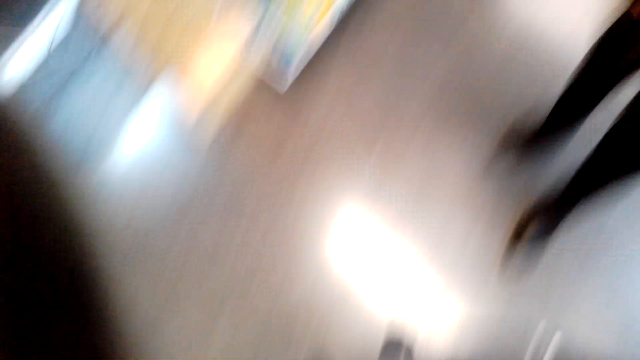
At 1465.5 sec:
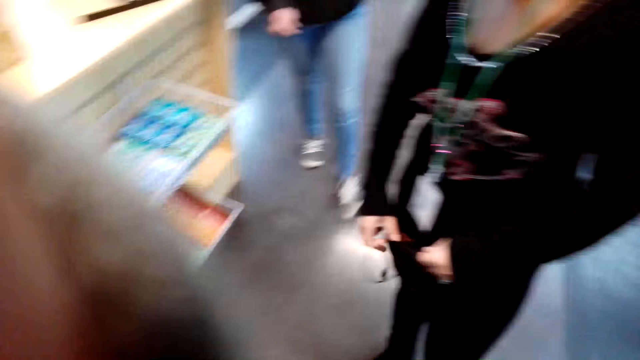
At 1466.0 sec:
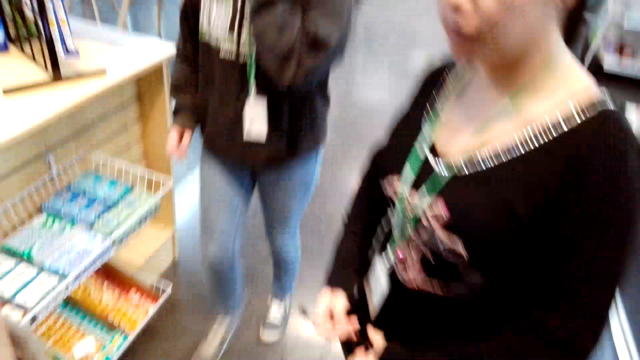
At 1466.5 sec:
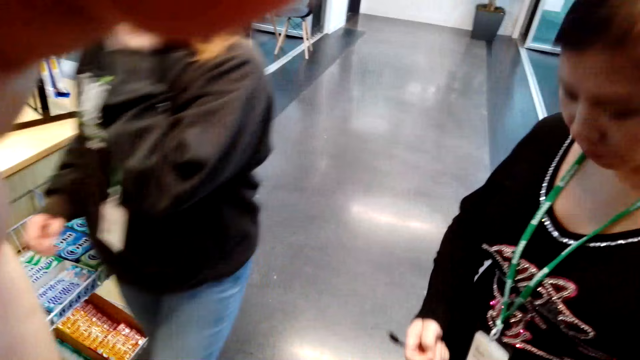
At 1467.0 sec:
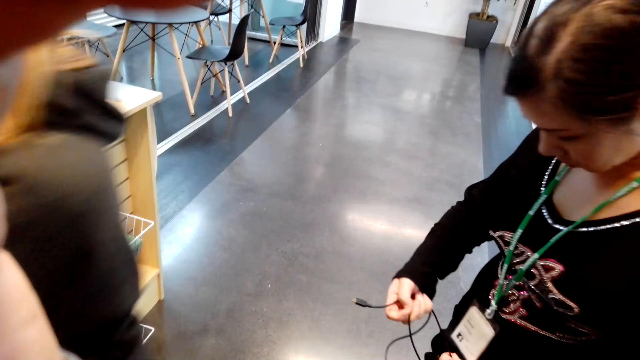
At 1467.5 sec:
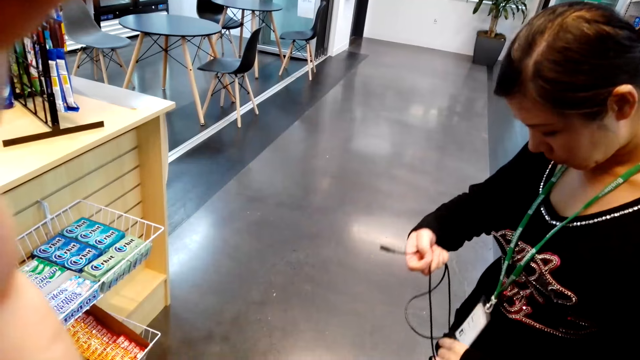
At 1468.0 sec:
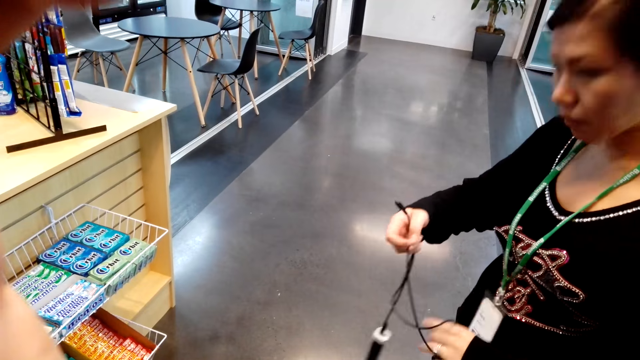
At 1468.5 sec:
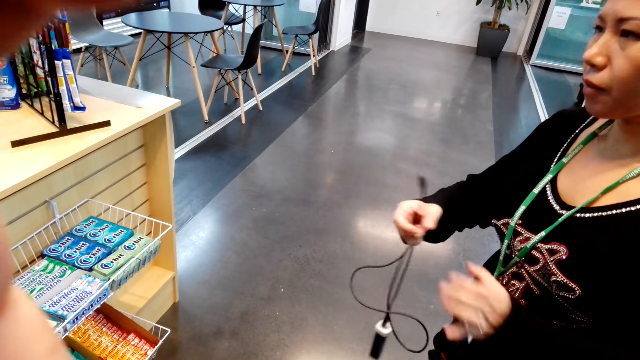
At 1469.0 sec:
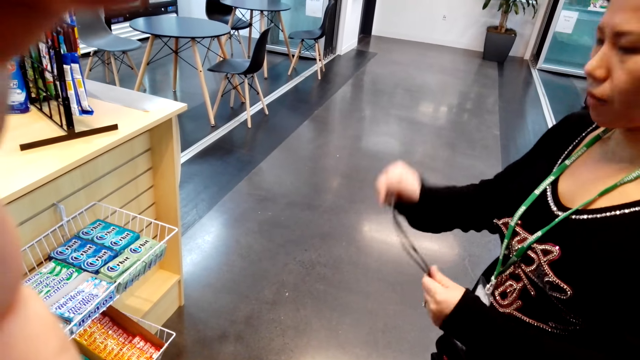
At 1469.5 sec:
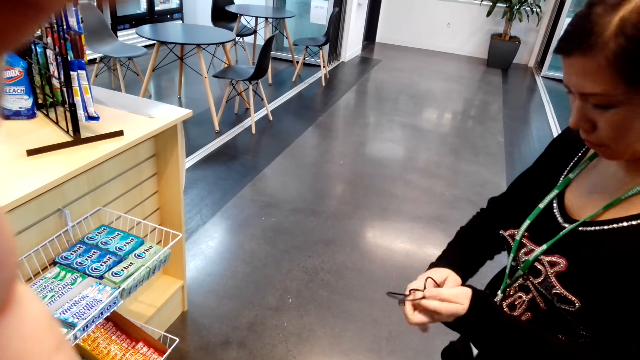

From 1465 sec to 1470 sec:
The camera wearer places a cable in the bag. They look around the room.
